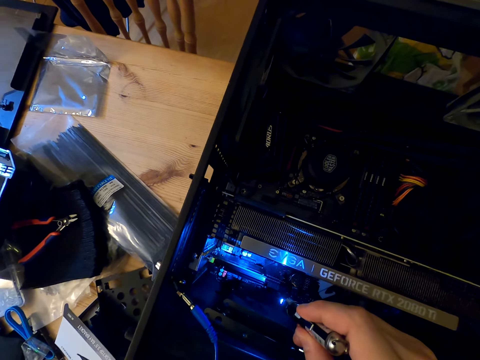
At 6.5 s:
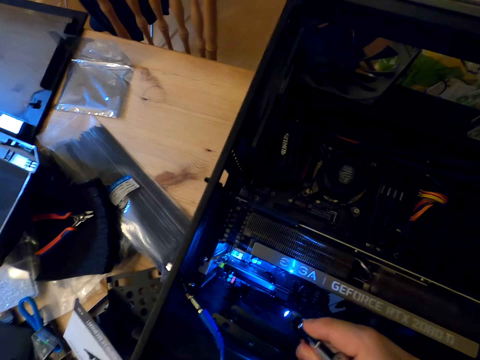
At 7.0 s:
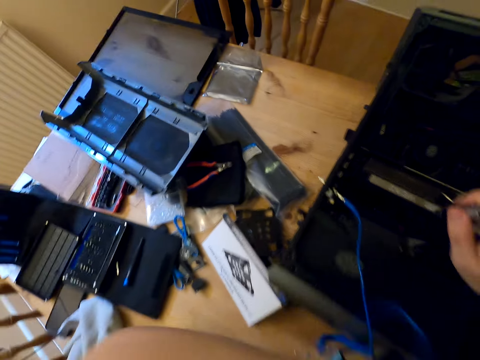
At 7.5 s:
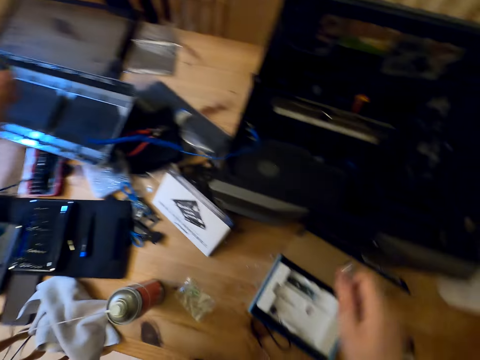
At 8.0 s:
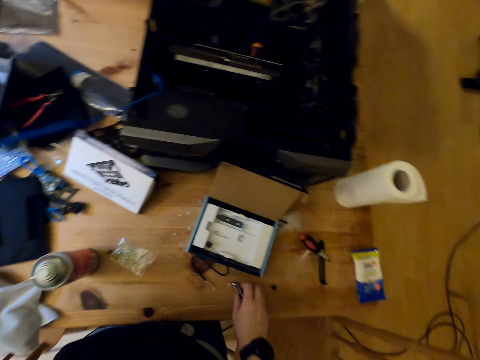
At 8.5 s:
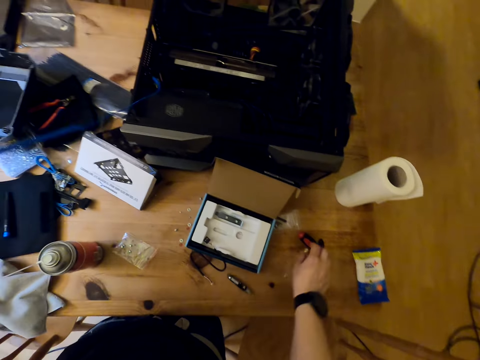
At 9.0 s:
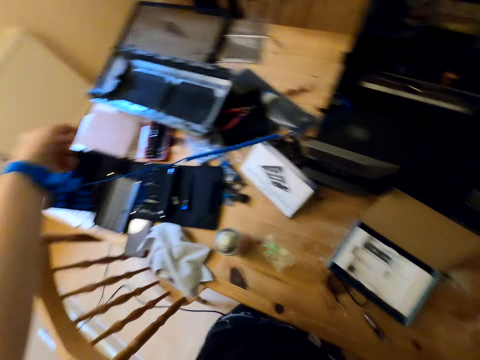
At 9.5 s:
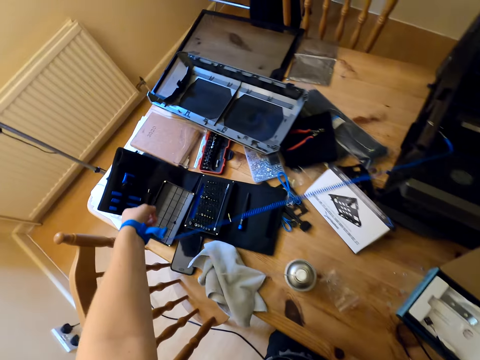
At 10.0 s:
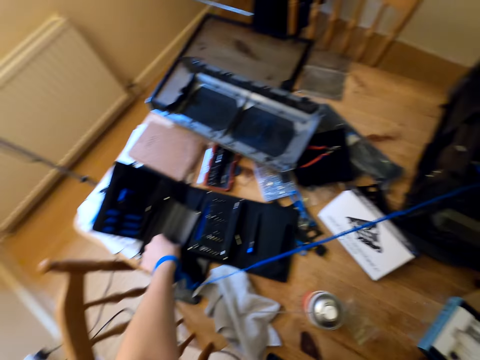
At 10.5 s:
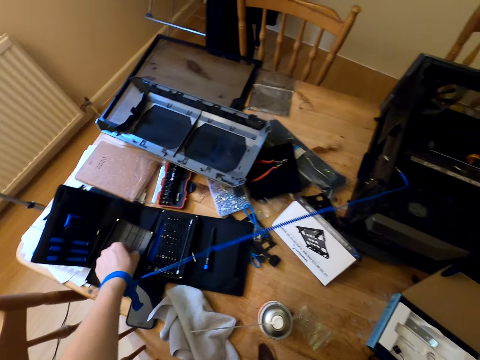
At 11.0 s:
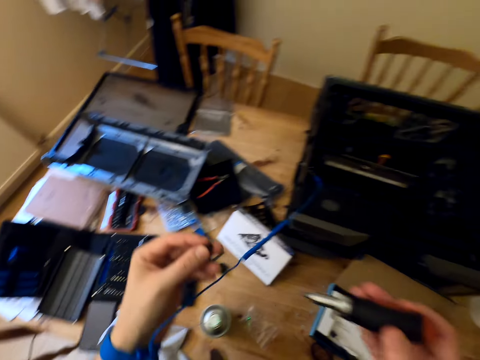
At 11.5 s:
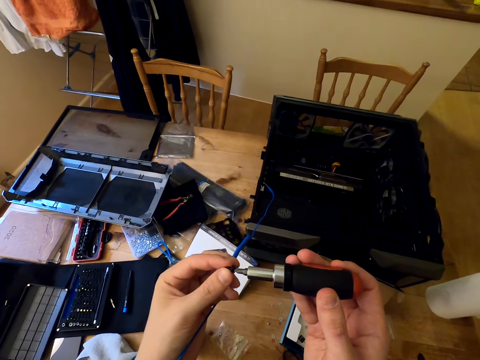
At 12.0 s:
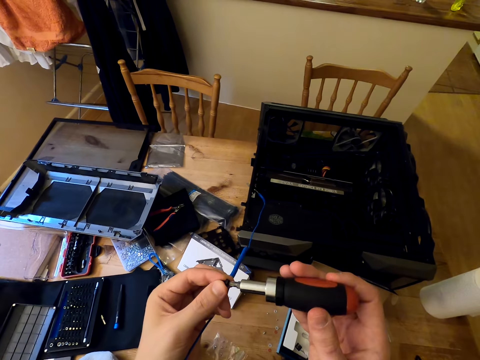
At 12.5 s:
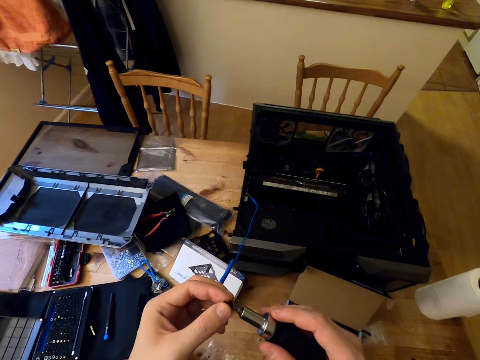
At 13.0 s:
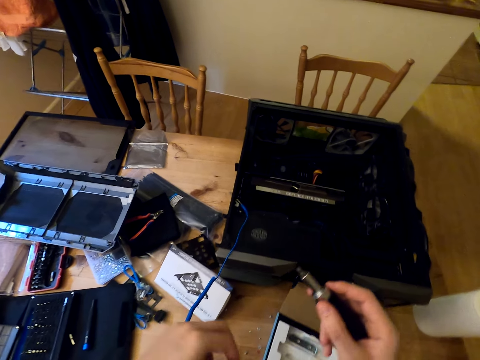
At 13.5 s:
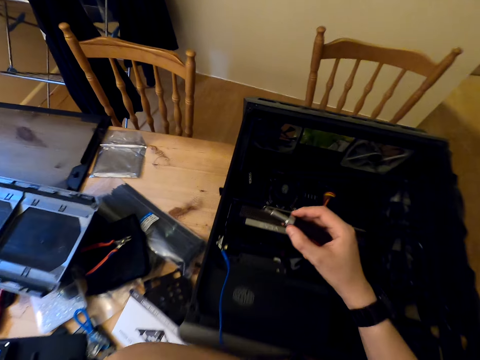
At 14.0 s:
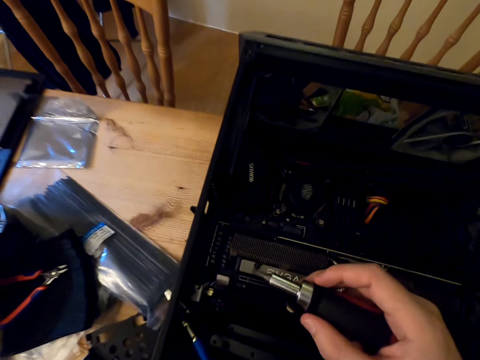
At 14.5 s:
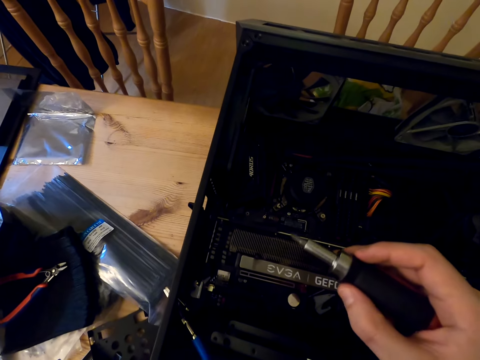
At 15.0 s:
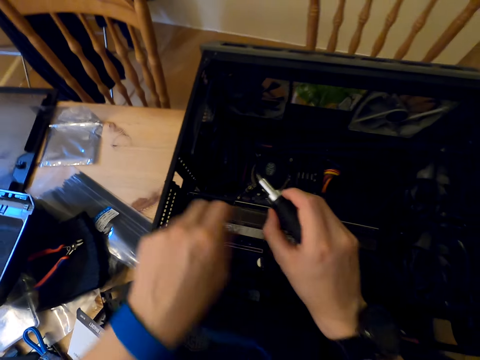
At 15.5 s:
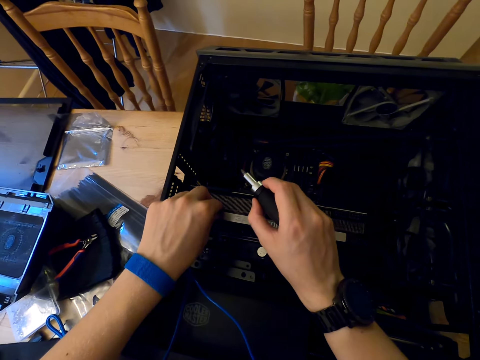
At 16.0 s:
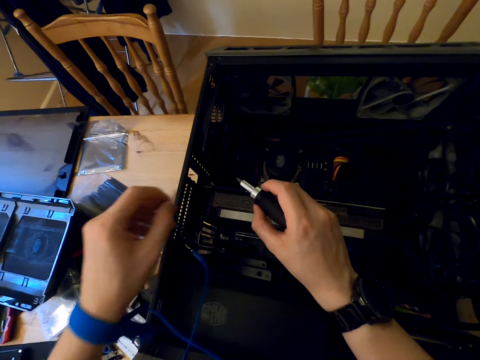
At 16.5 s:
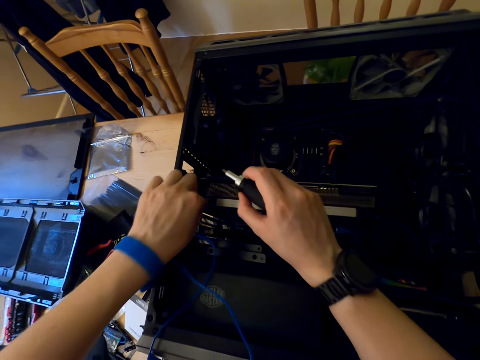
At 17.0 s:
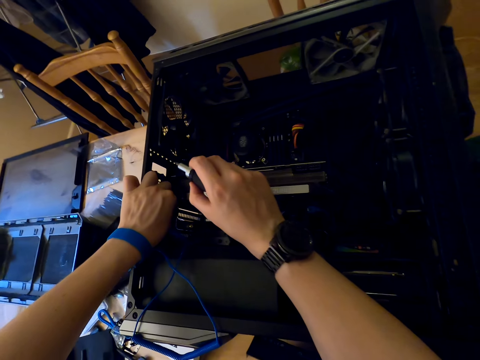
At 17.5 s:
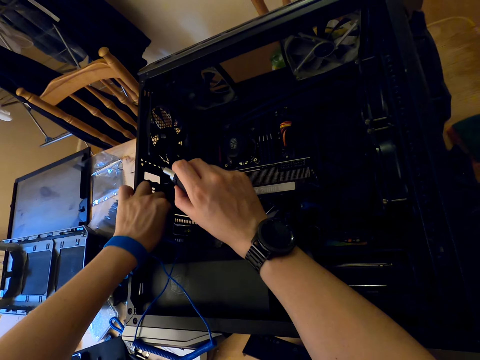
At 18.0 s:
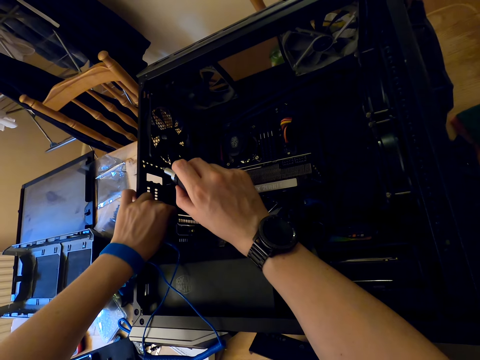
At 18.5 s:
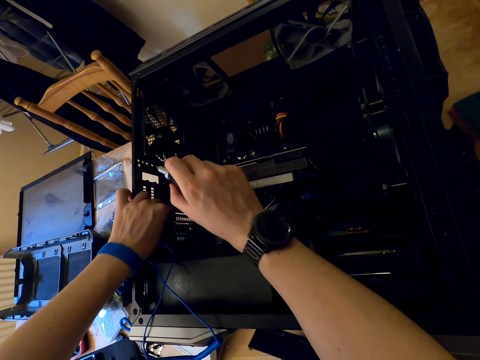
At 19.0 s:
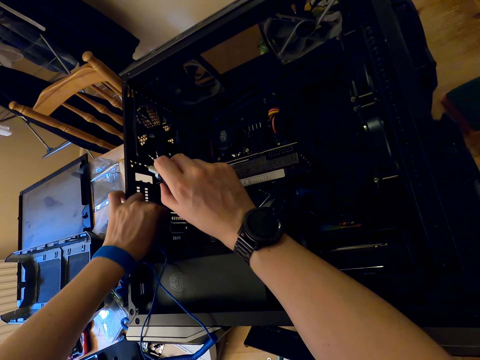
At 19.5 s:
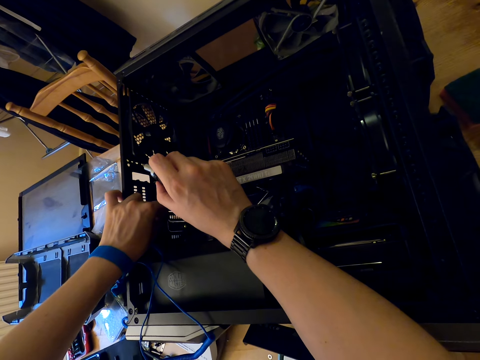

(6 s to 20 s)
The camera wearer puts the torch on the table. They pick the screwdriver. They pick up the screw. They put the screw in the screwdriver. They drop the screw in the cooler master machine. They pick up the screw from the cooler master. They fix the screw to the CPU.

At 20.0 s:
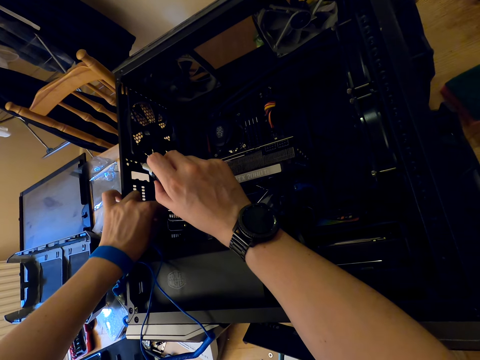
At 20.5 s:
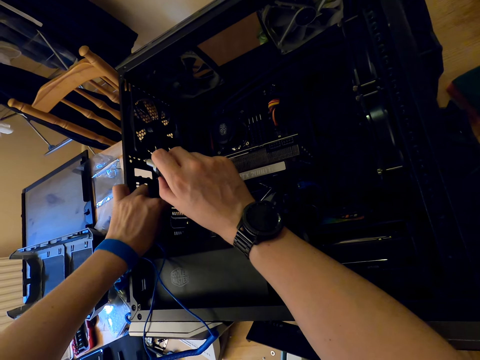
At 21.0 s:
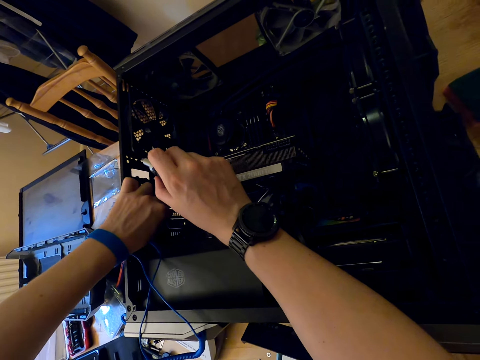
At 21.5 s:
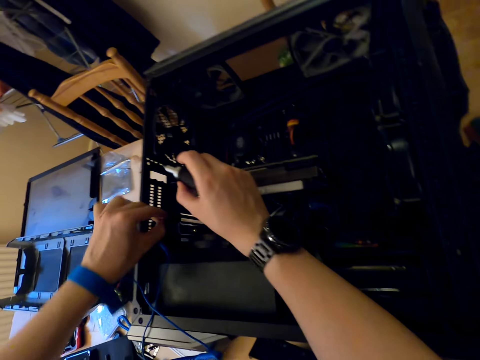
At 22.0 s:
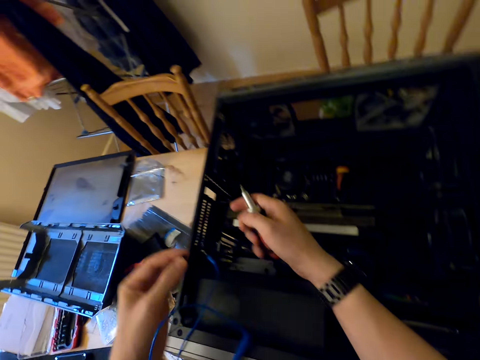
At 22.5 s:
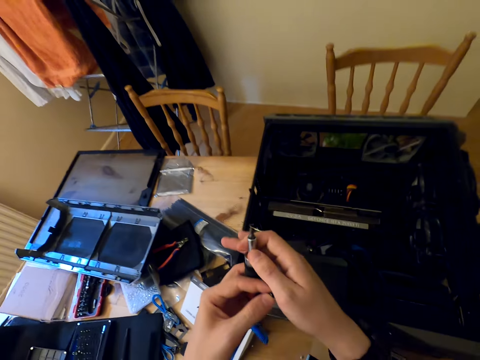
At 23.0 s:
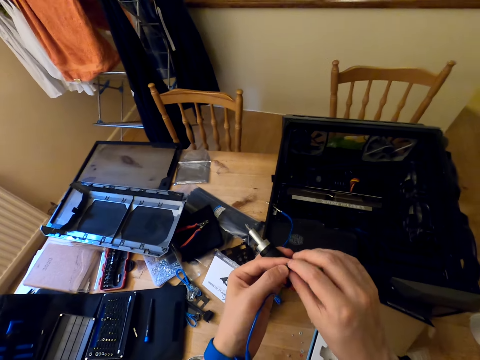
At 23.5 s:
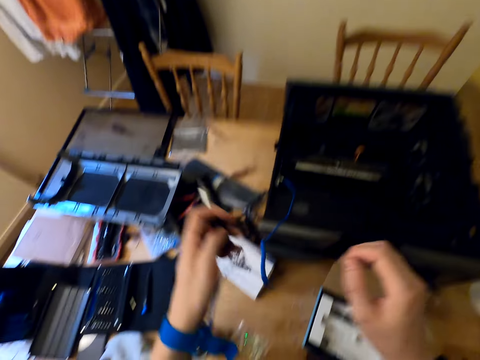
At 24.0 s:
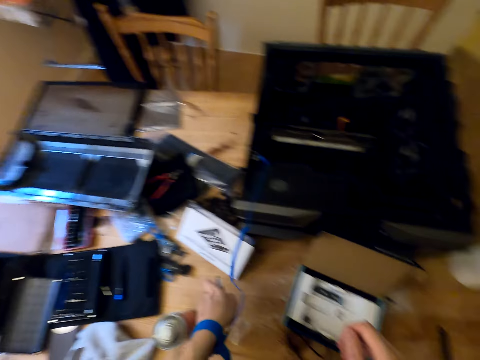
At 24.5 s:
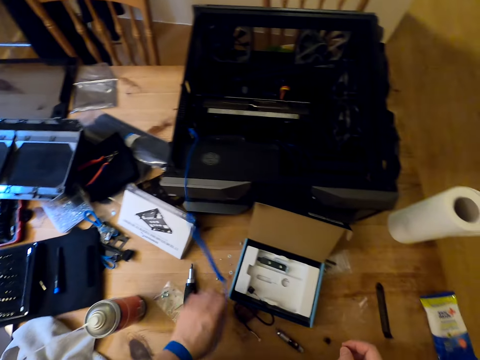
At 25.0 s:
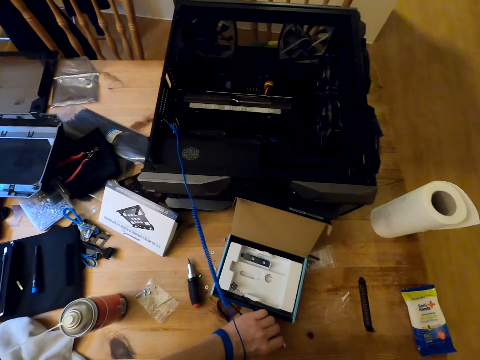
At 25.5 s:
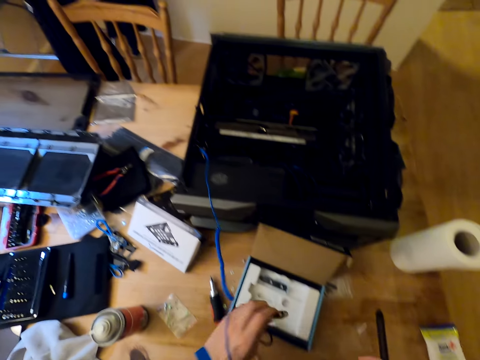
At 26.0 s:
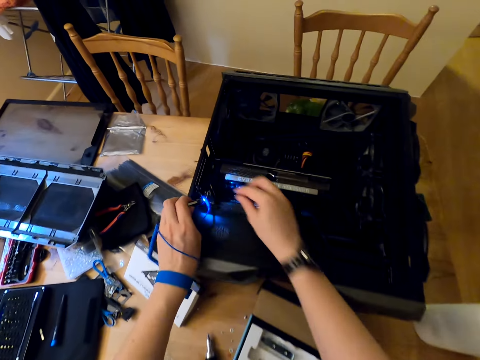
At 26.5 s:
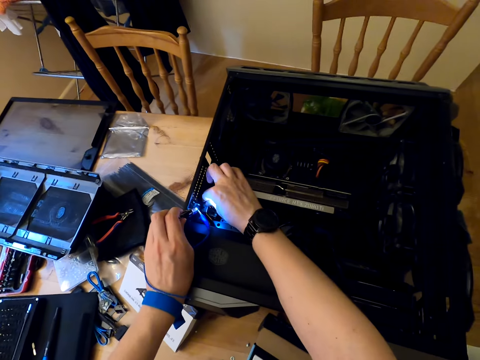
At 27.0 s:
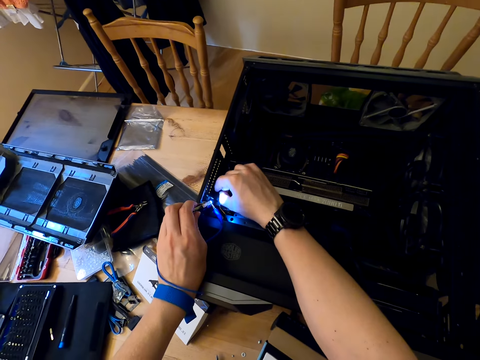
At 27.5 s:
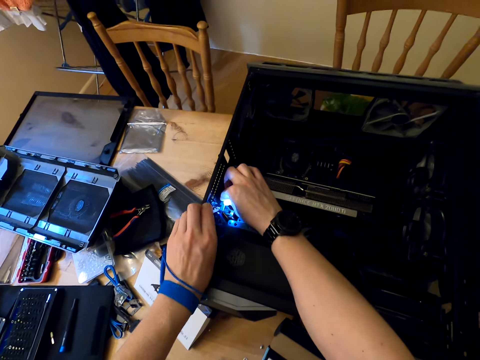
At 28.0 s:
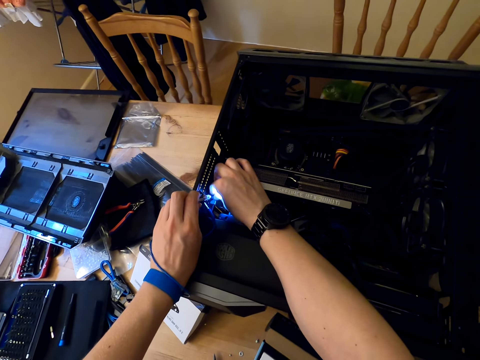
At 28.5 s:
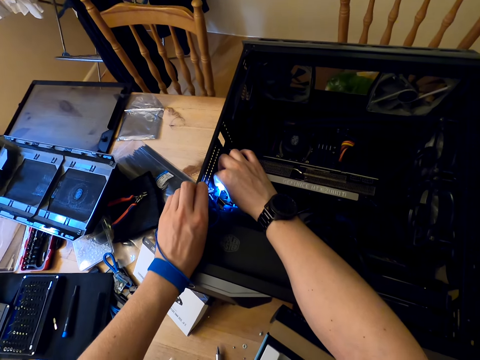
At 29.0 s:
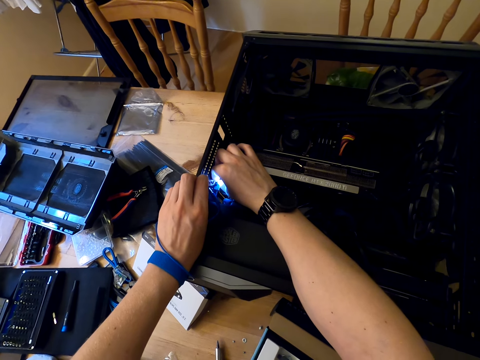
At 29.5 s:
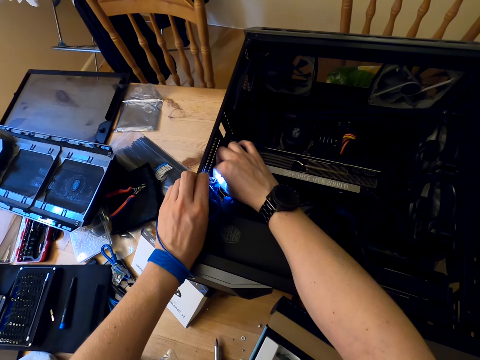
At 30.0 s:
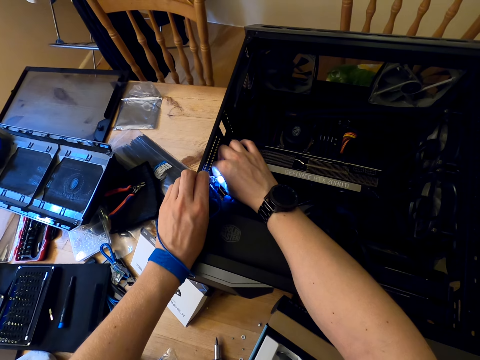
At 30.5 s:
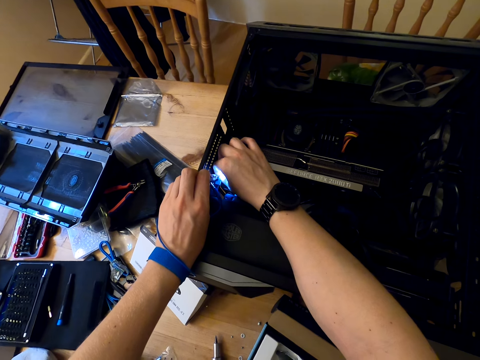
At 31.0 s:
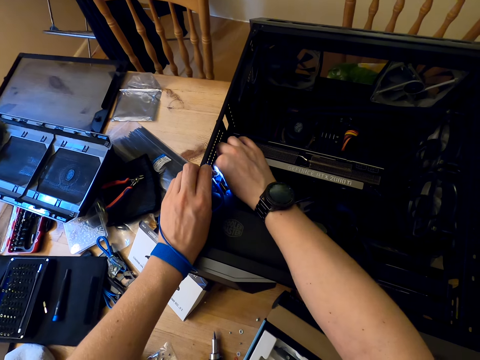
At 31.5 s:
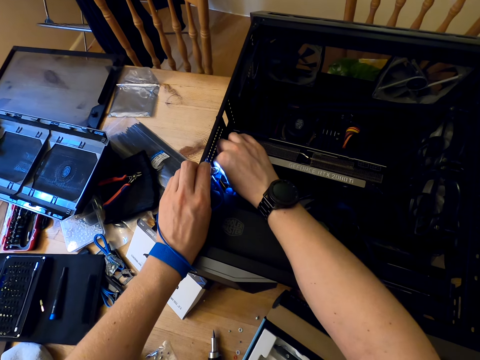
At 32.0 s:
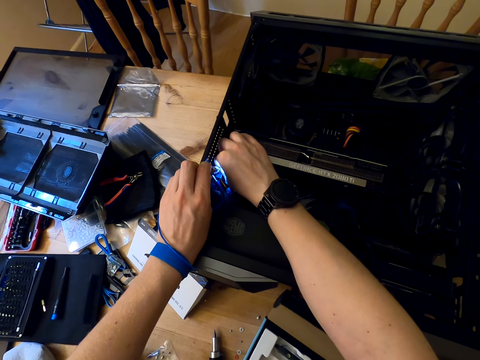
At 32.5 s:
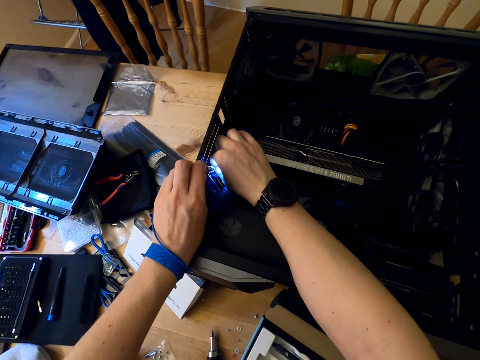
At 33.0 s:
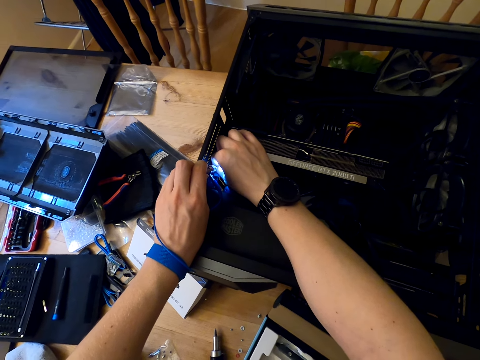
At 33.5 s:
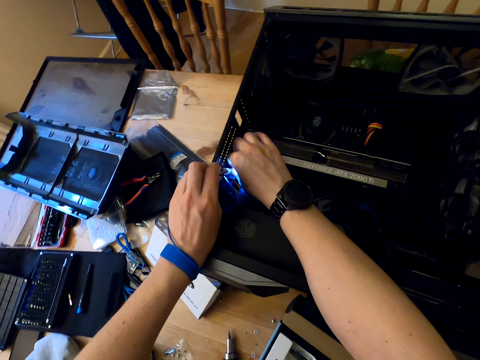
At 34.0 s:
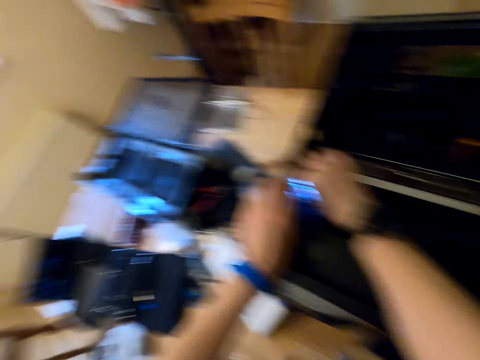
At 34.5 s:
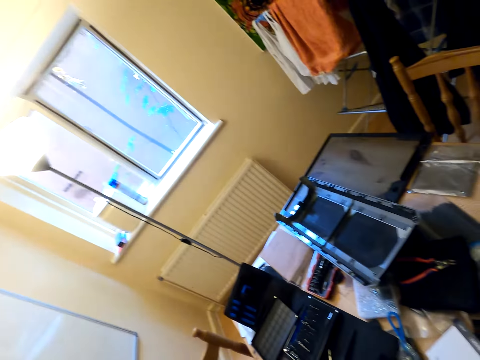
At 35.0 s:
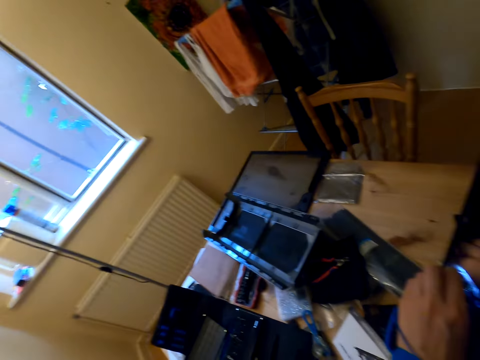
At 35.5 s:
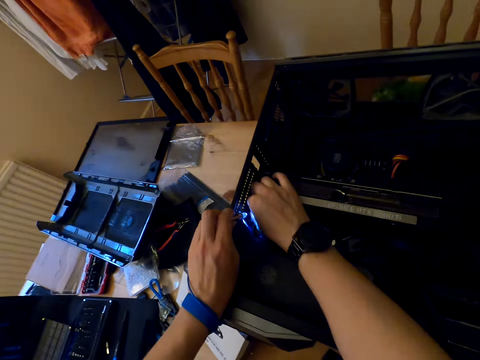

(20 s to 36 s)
The camera wearer holds the screw. He drops the screwdriver on the table. He picks up the torch from the table. He fixes the screw in the CPU. He lights the parts of the cooler master with the torch. He tightens the screw in the cooler master machine with his hand. He looks around.
